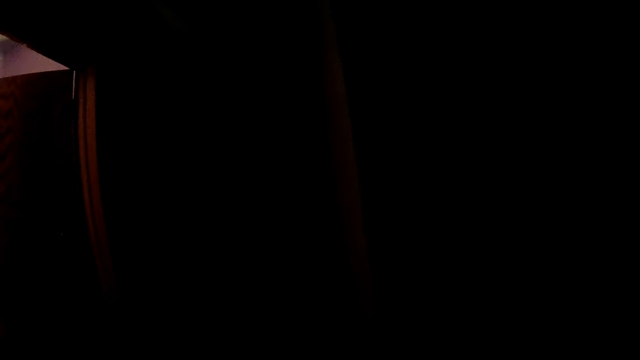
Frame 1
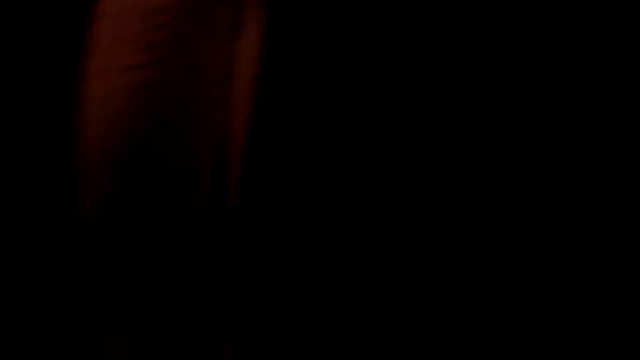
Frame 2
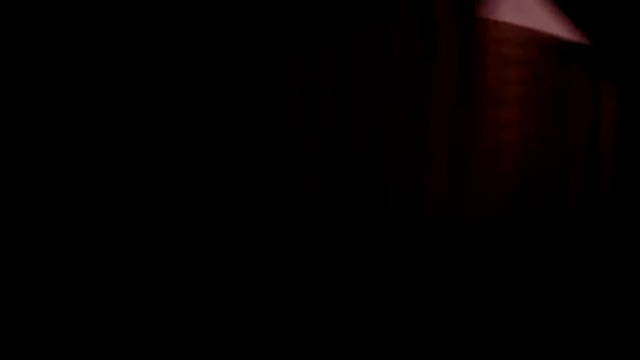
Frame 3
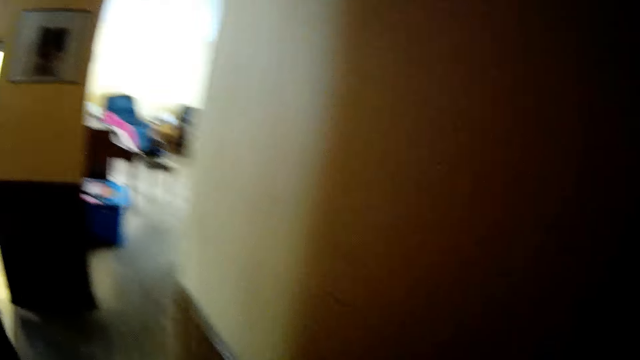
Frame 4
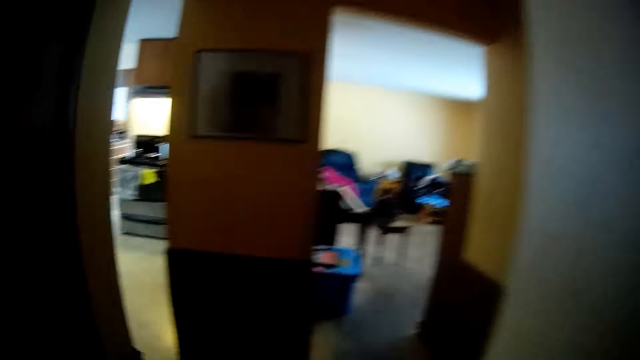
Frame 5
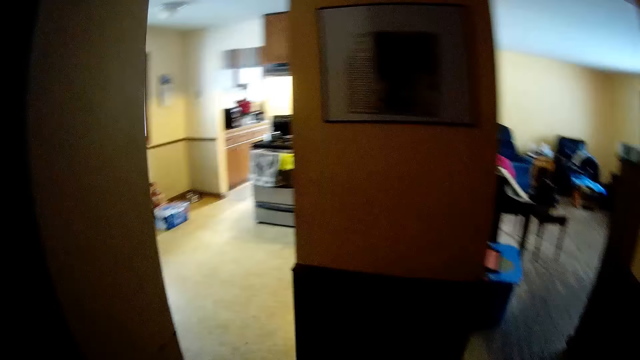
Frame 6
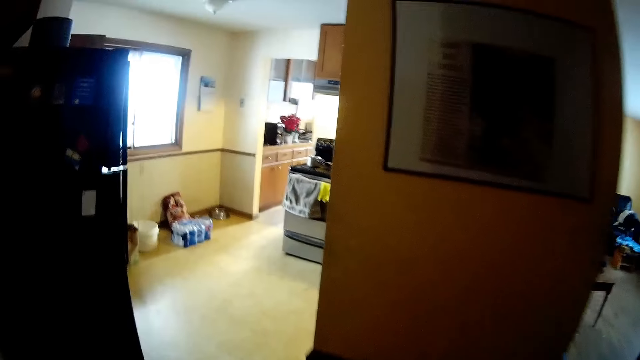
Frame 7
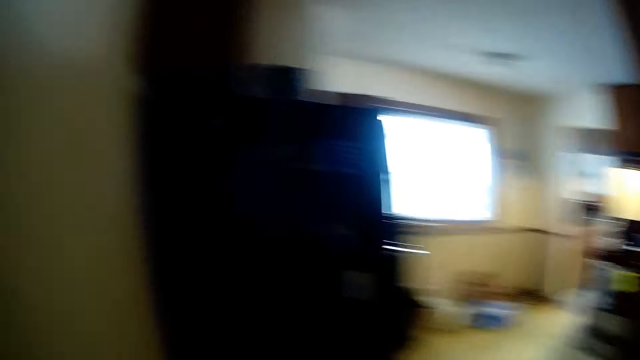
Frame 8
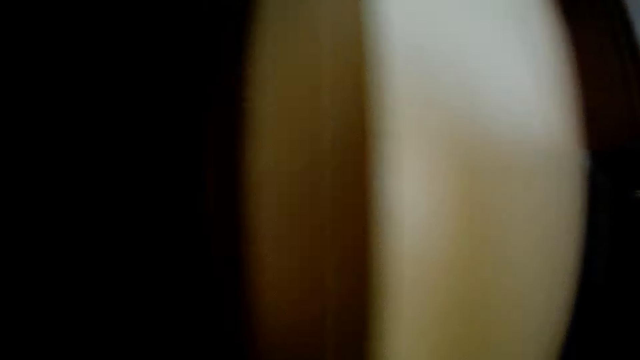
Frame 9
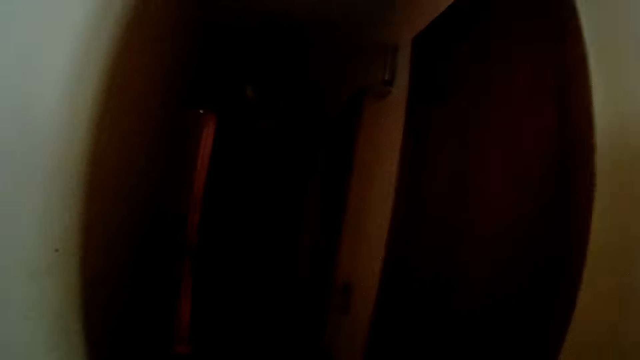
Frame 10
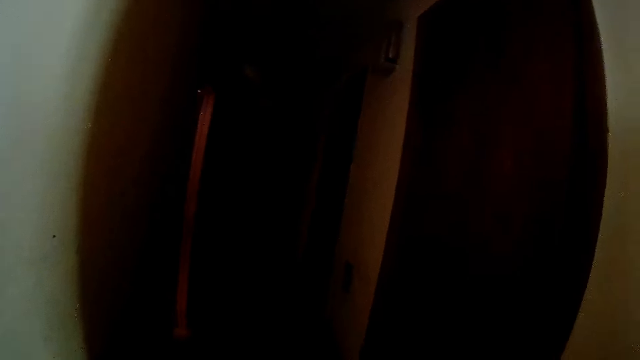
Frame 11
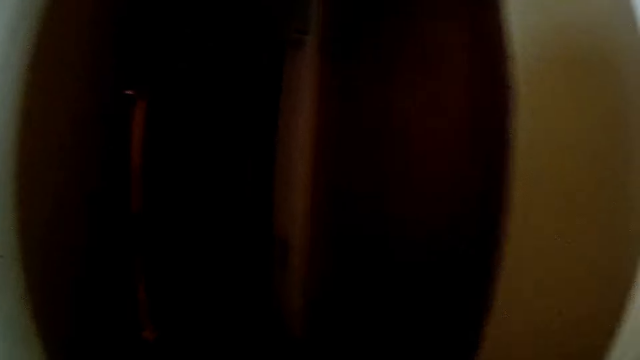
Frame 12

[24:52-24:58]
The camera wearer walks to the kitchen.

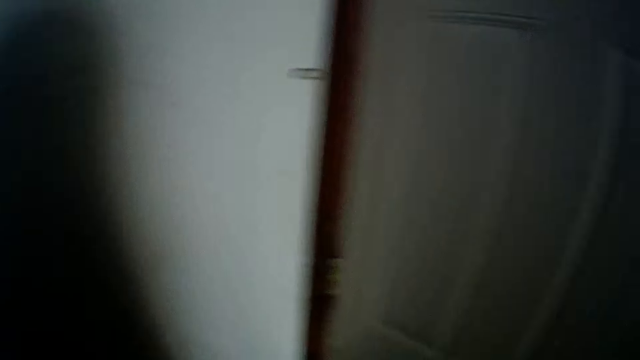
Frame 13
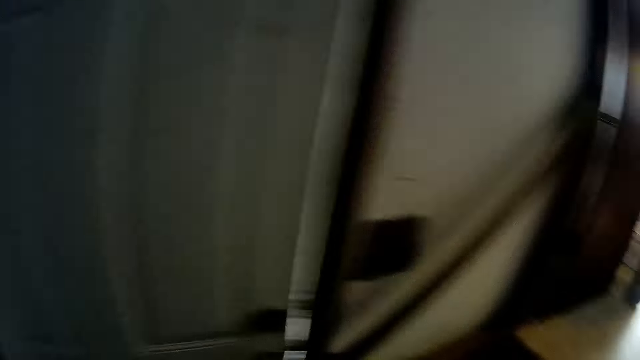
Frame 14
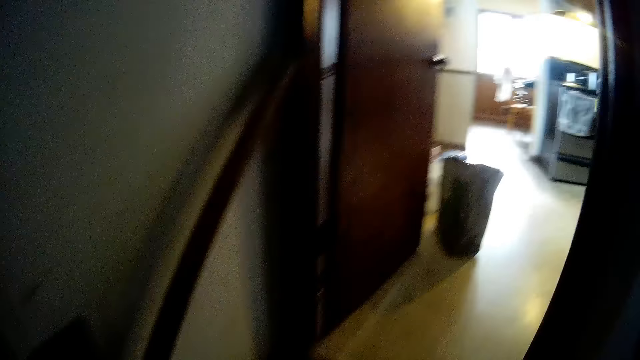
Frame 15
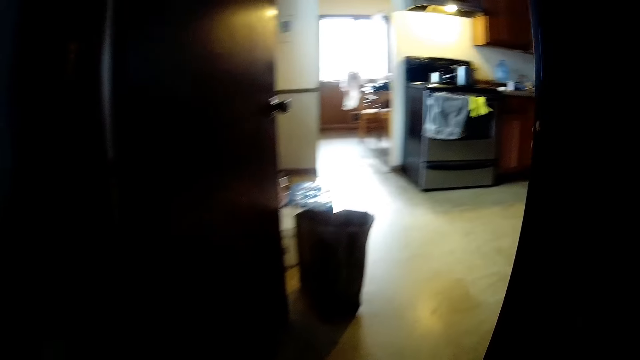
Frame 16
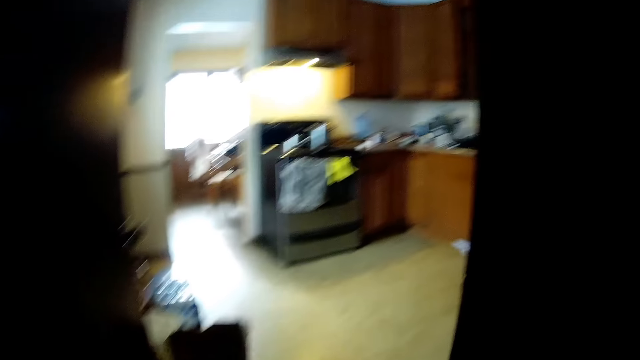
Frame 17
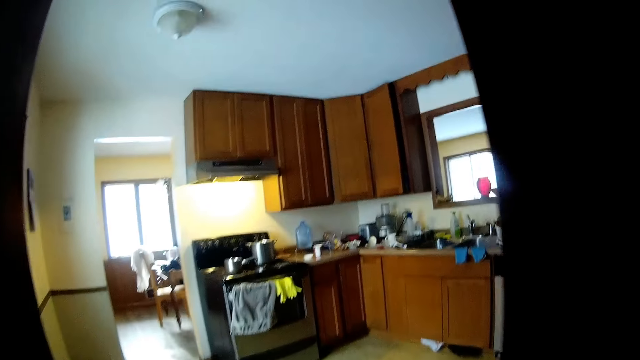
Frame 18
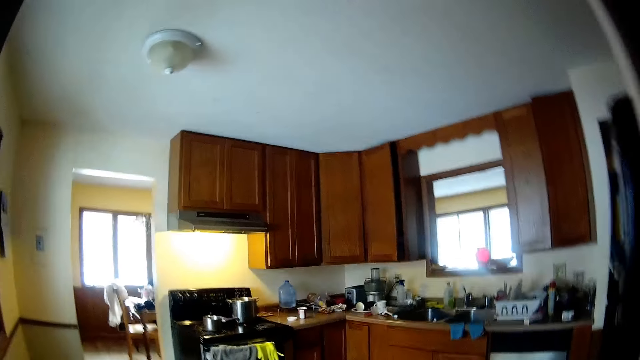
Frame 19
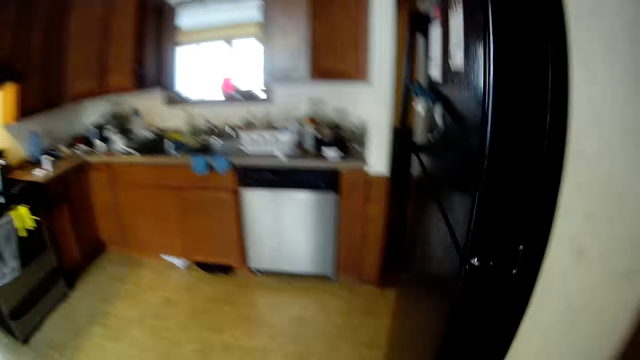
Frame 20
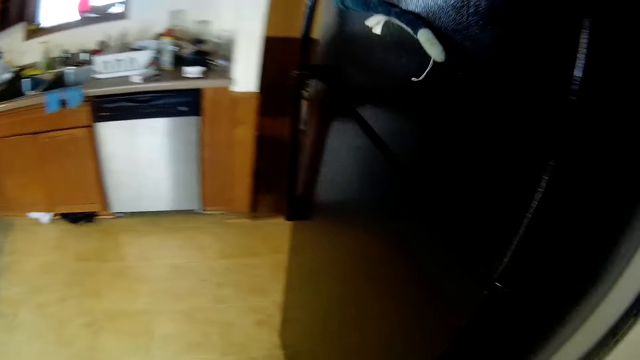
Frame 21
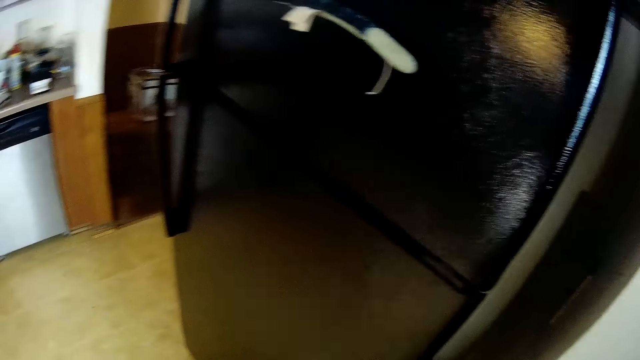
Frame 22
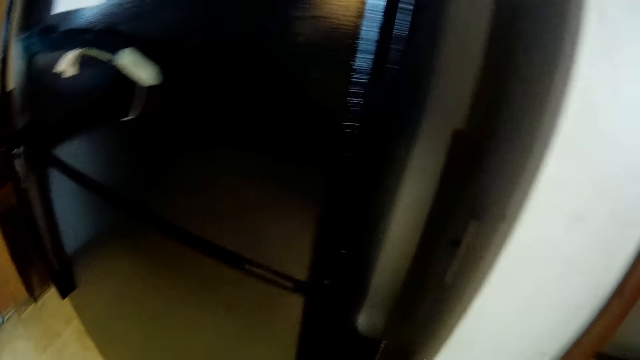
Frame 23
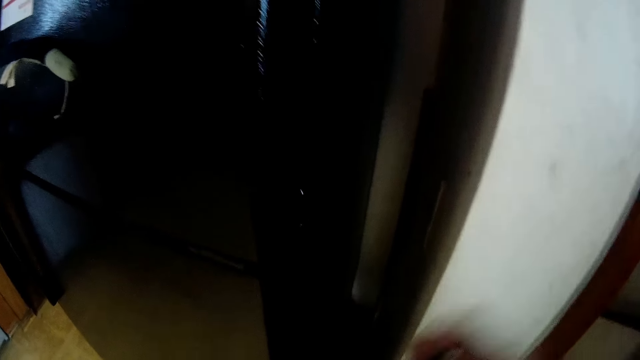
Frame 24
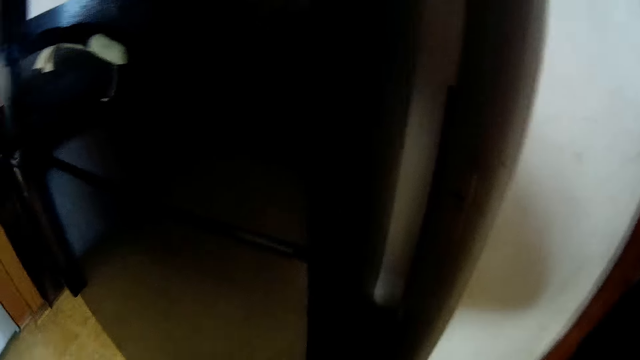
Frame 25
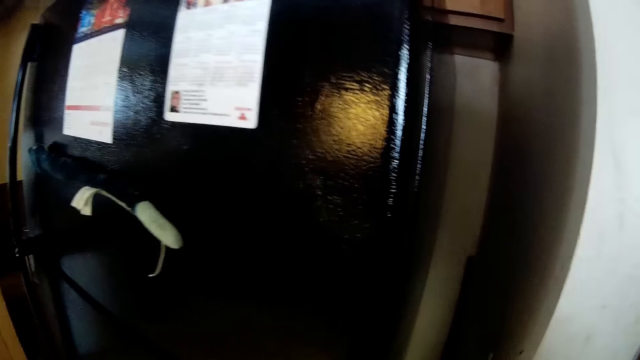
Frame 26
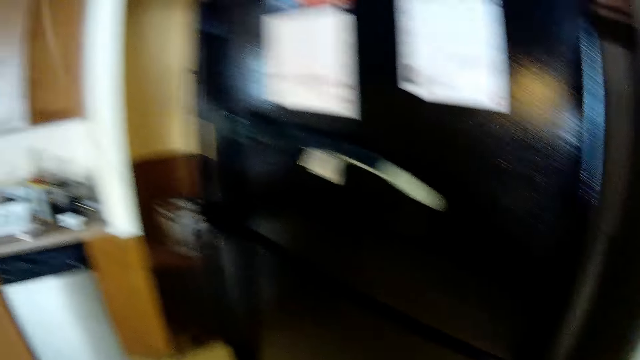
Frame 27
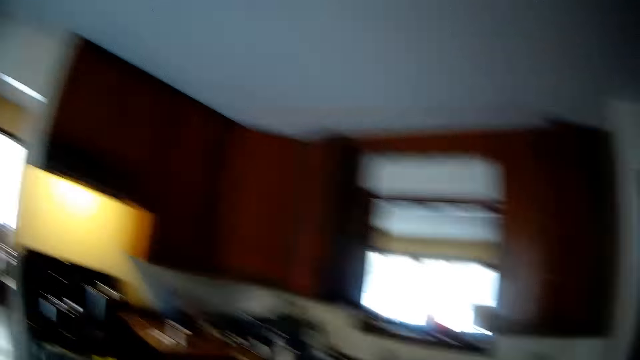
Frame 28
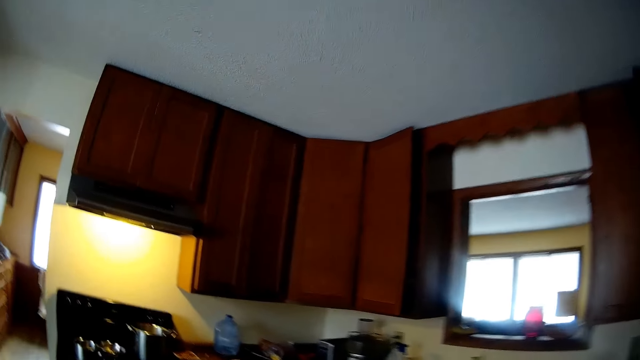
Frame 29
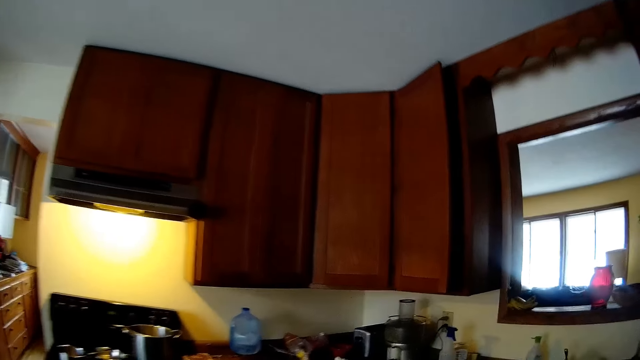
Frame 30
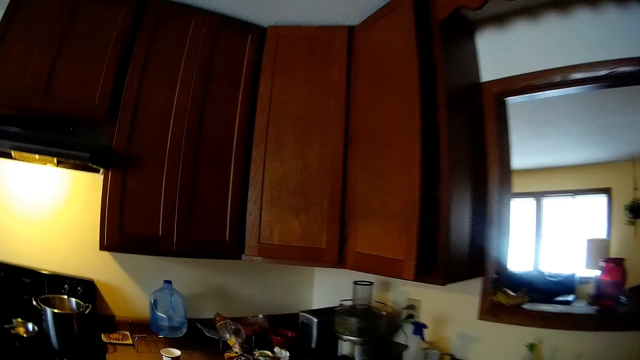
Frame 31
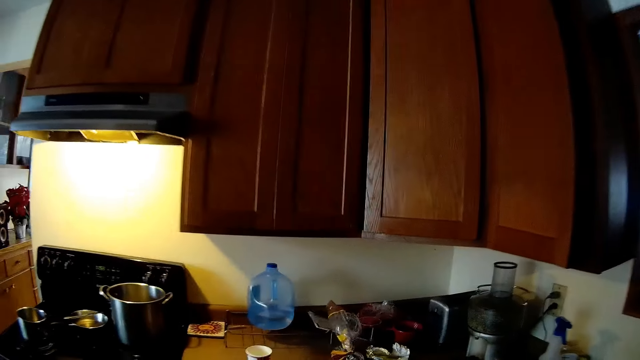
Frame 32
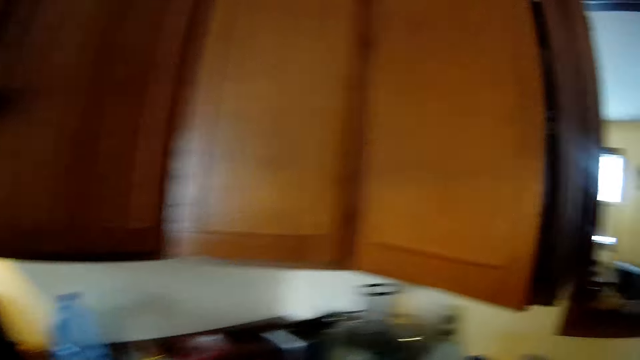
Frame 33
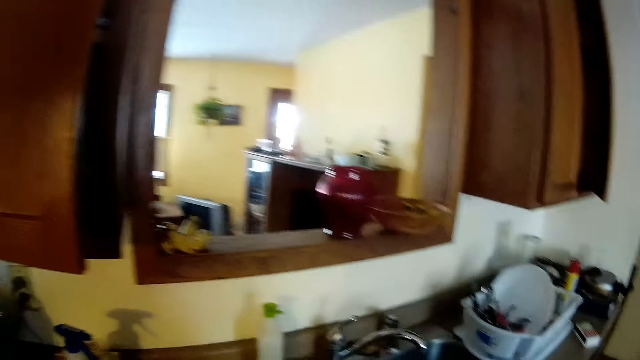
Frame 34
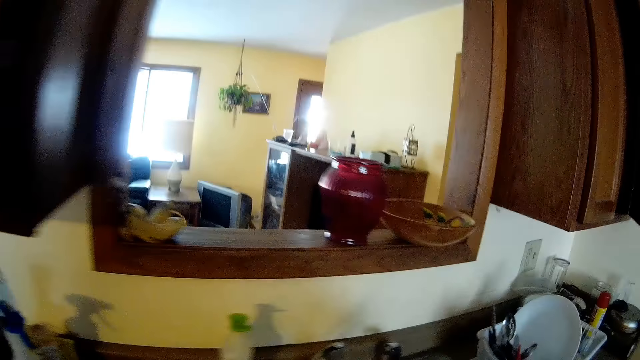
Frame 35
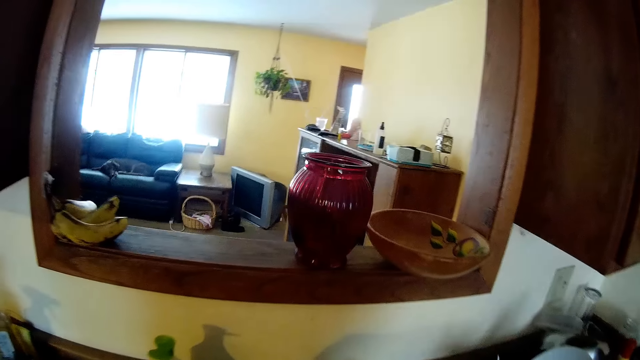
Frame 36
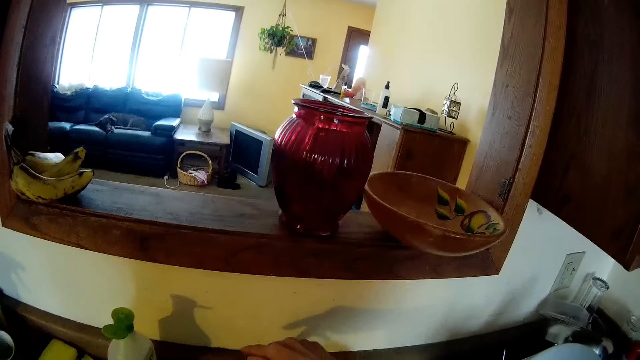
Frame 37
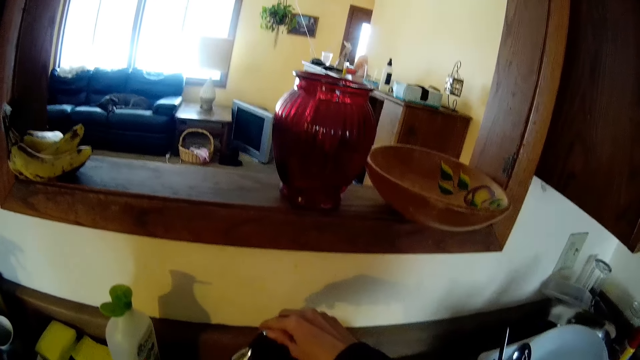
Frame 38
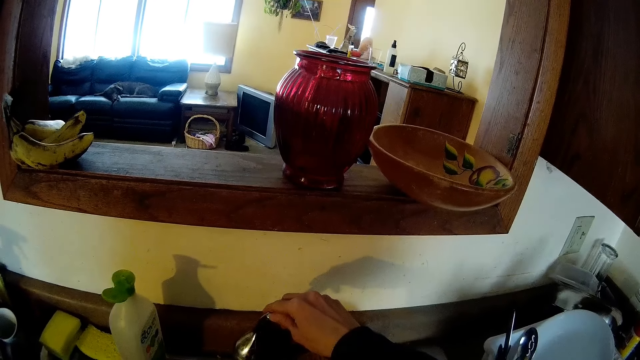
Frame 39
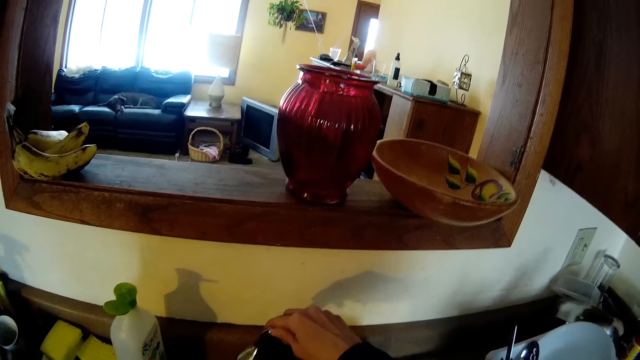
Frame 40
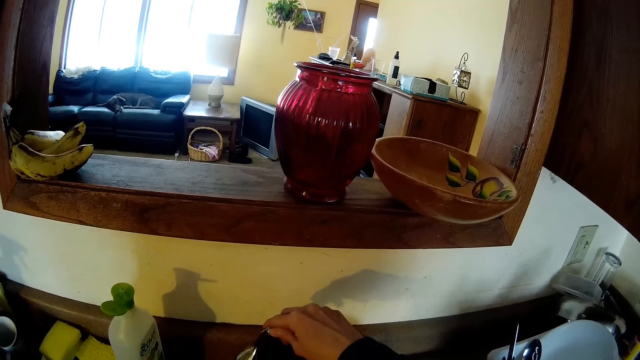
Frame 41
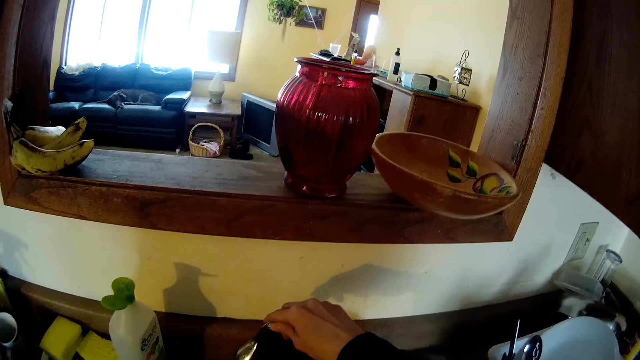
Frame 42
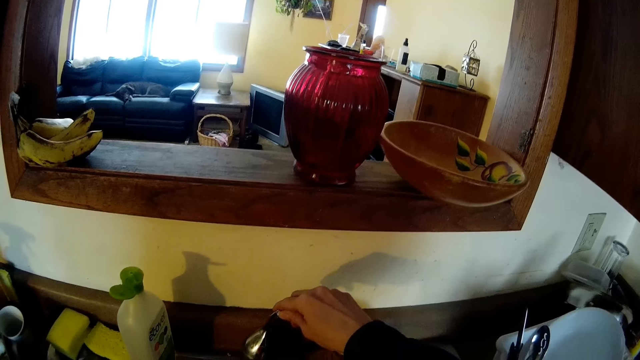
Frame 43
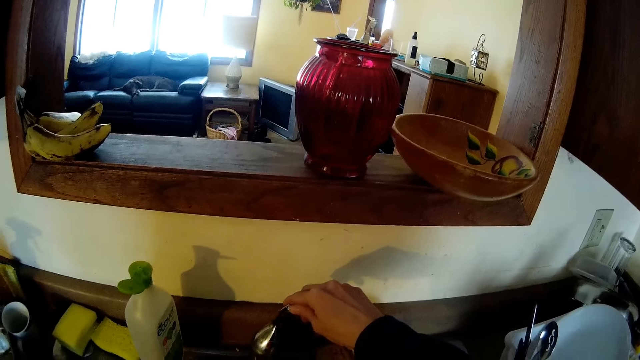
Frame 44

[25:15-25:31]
The camera wearer turns around and walks back to the kitchen. She enters into the kitchen. She looks around. She turns on the tap with her right hand.
